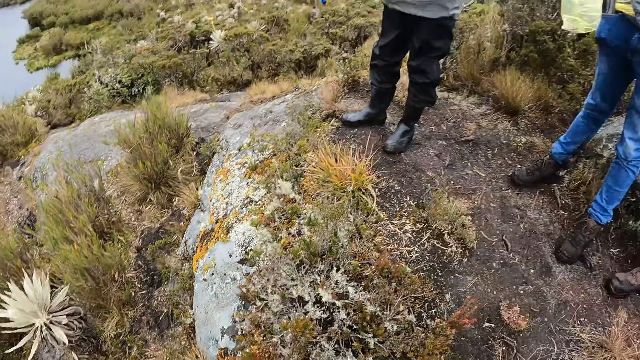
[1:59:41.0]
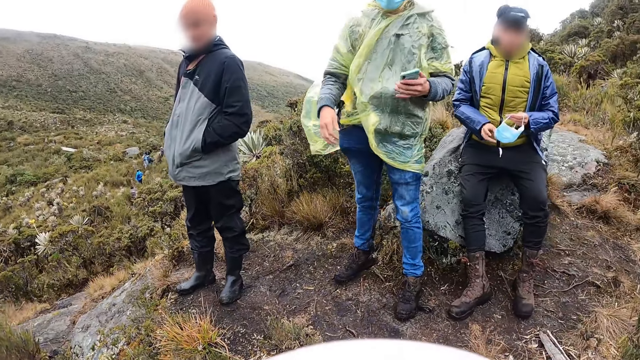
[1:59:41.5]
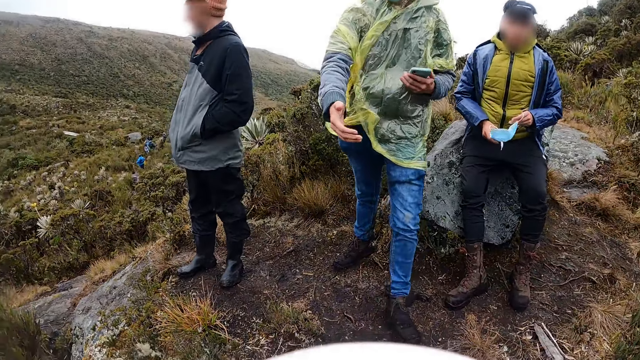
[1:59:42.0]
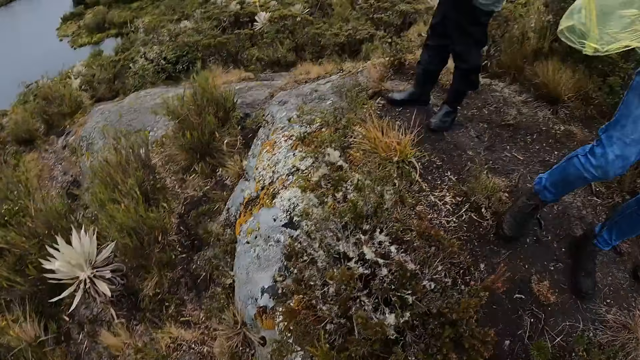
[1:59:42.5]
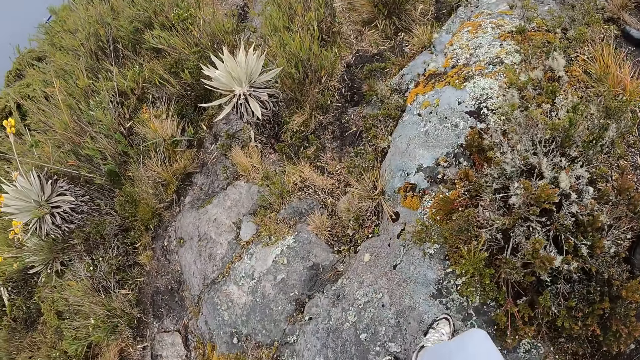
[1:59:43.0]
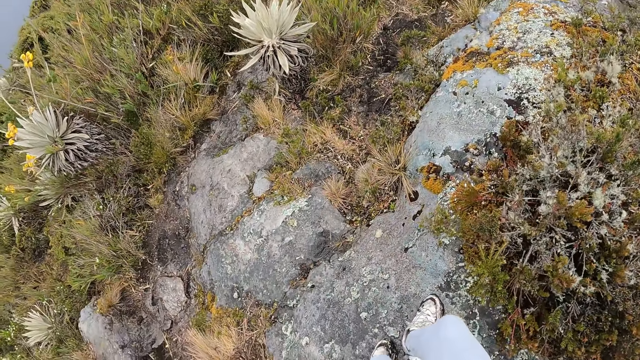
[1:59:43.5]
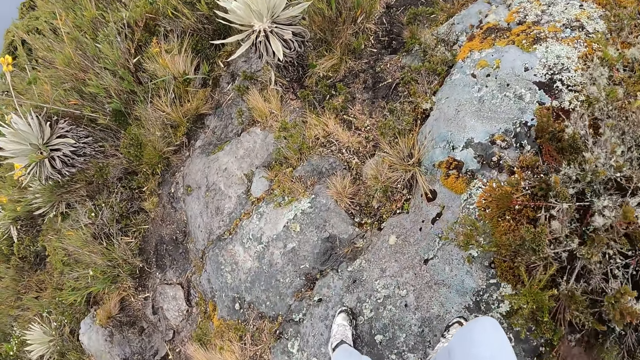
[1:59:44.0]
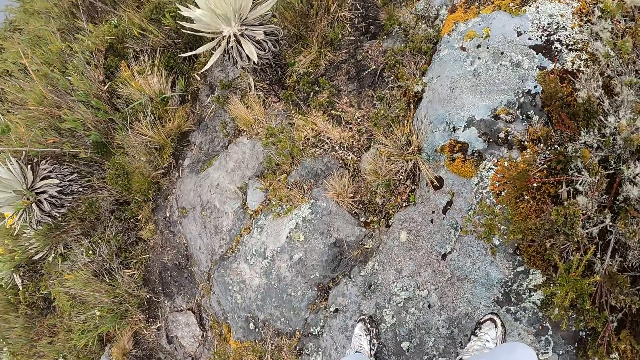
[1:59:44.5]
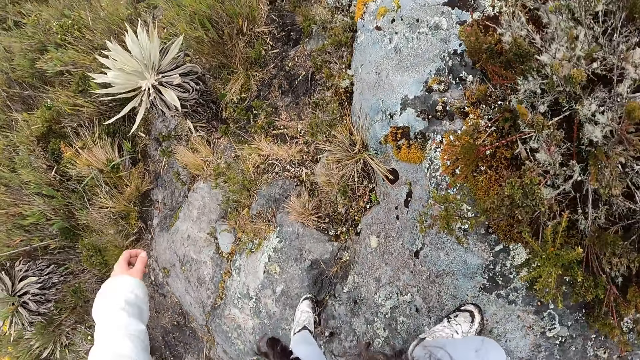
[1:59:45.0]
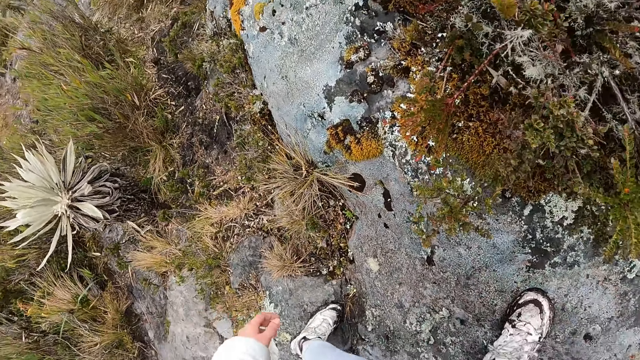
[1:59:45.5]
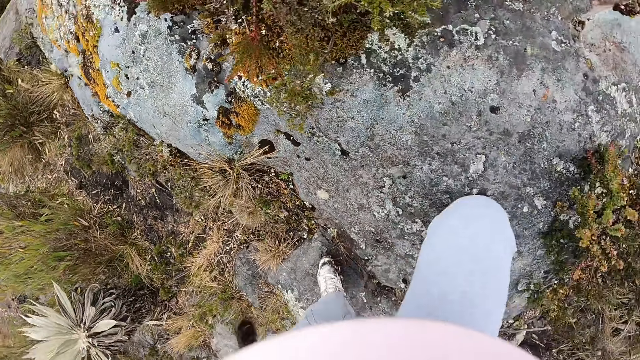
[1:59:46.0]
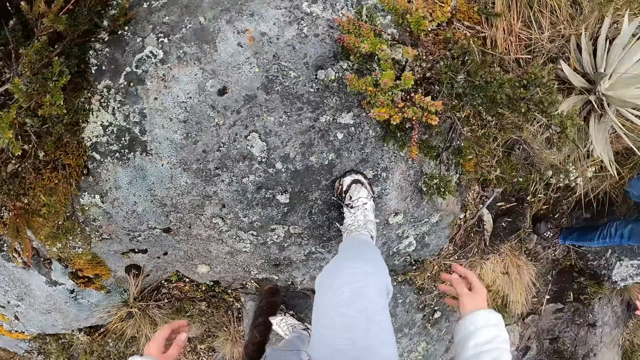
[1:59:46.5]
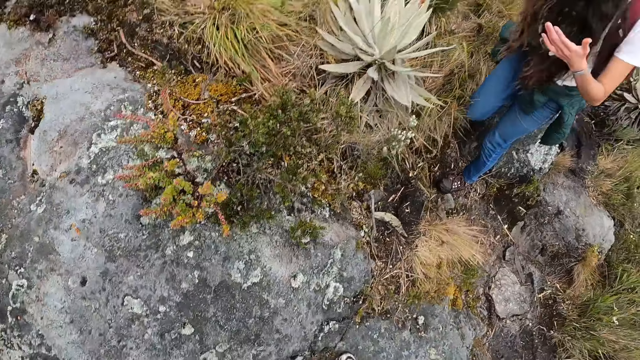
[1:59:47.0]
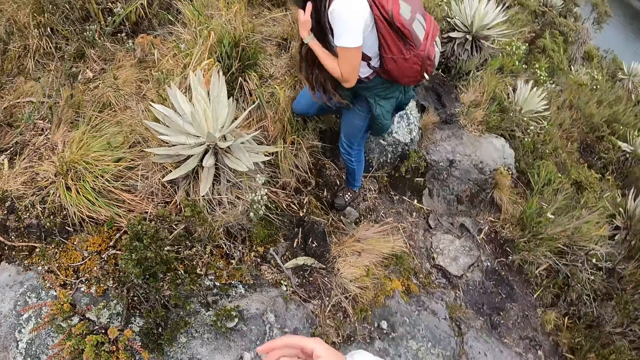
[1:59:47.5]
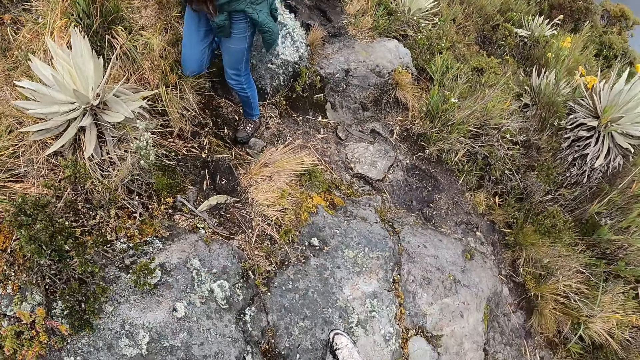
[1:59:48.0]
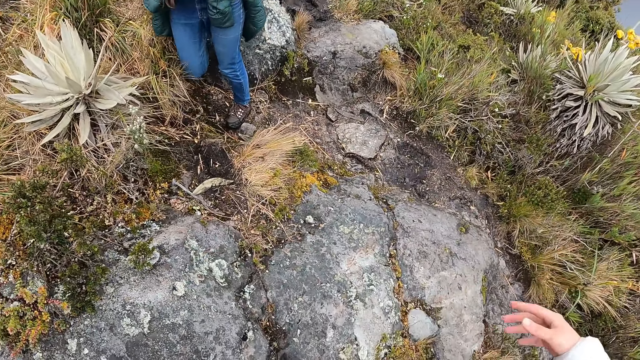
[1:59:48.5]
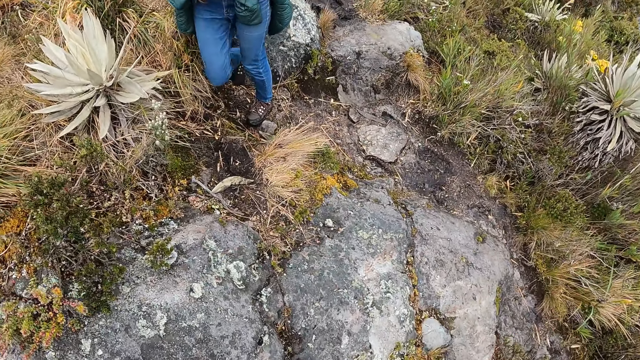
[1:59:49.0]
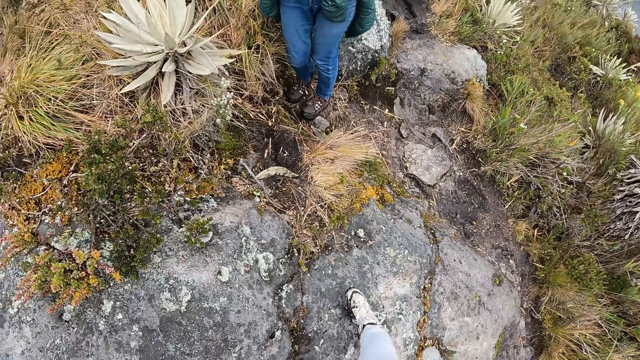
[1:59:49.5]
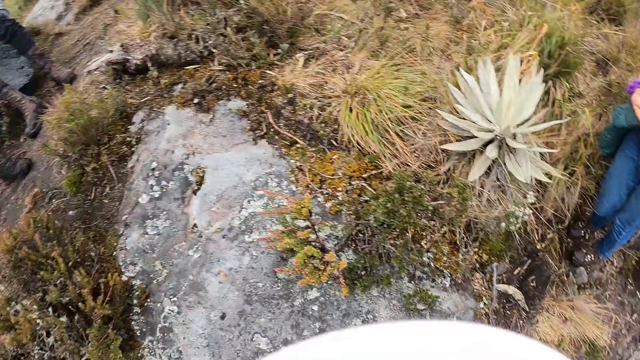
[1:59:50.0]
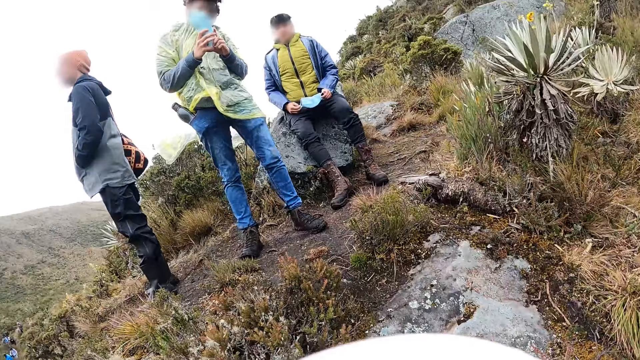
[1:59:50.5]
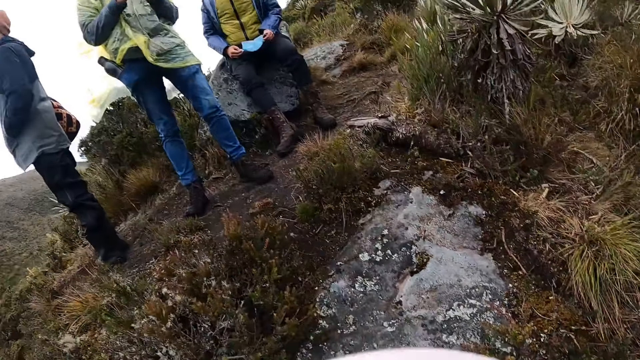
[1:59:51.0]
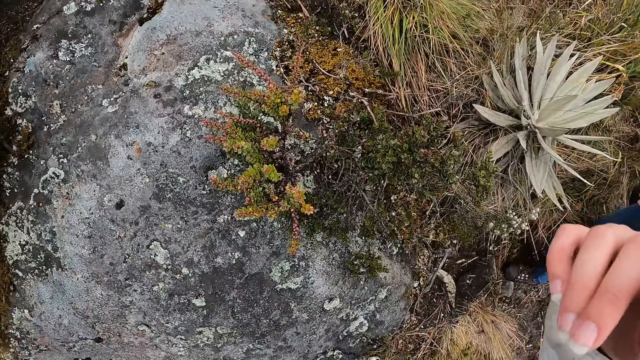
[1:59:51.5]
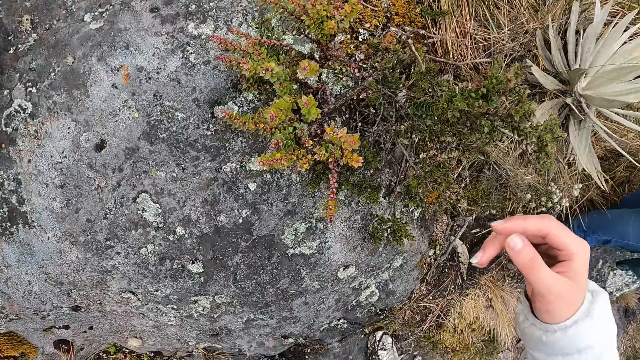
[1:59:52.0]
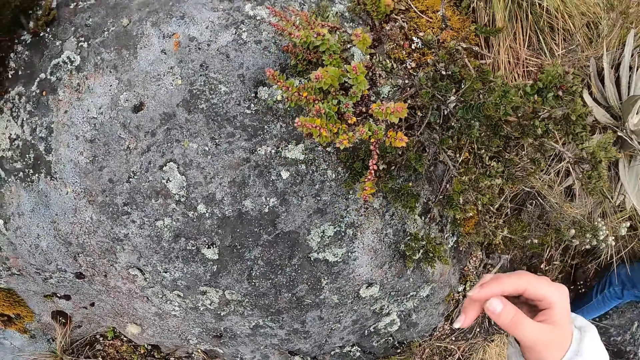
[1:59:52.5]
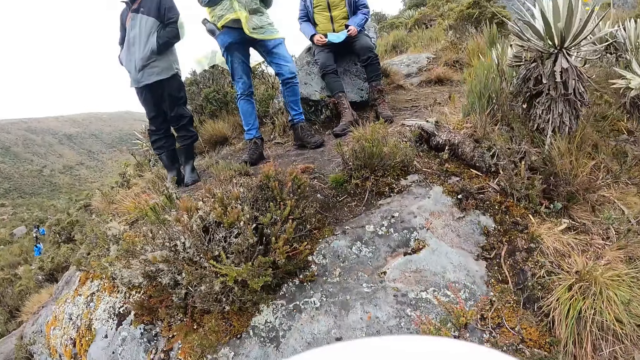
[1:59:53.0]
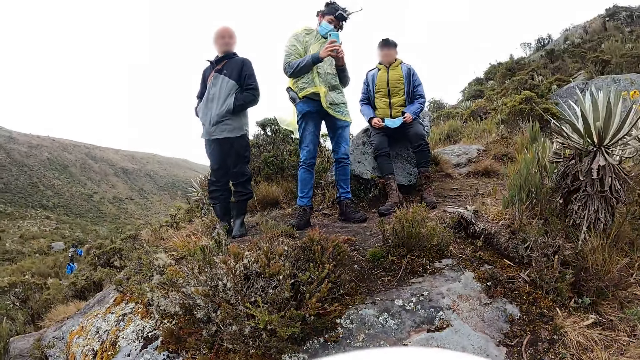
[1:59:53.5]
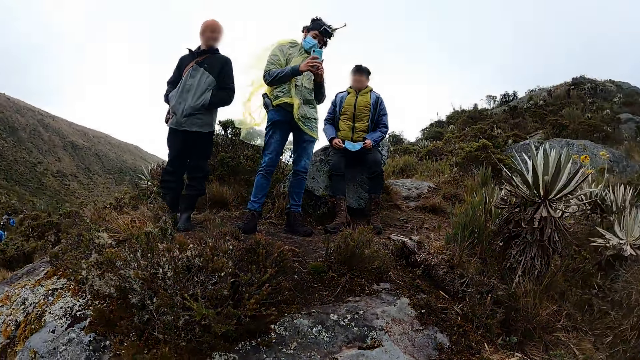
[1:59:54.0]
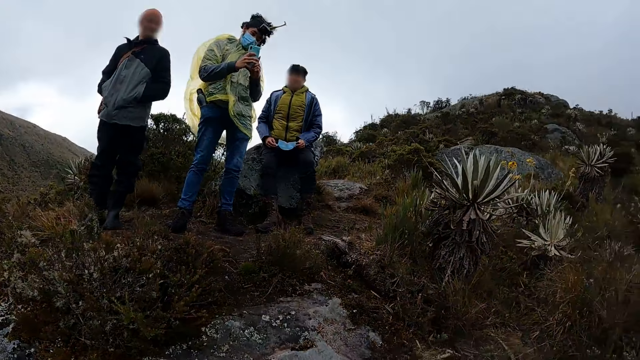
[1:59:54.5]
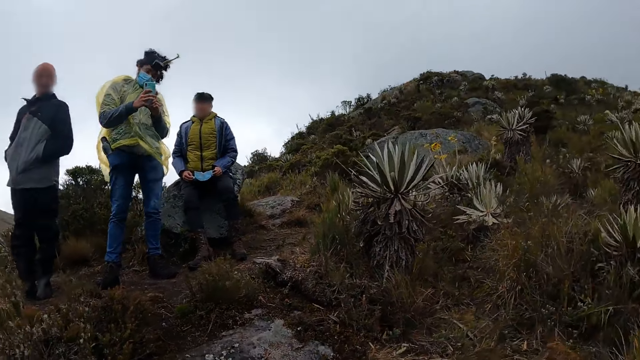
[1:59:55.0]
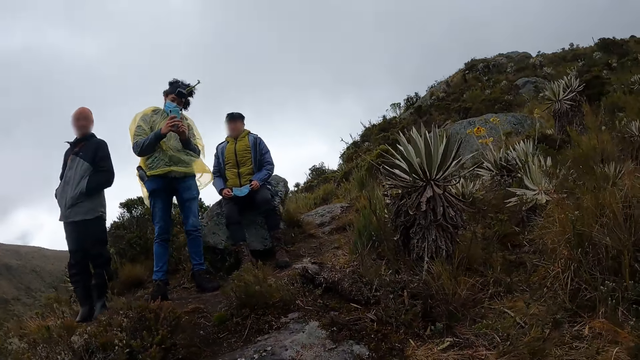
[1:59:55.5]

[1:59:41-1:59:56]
The camera wearer looks around. A man holds the facemask with both hands. The camera wearer holds another man's right hand with her right hand. The other man pulls the camera wearer. The camera wearer walks on the mountain. She looks around. The other man operates the phone with both hands. The camera wearer moves a hand. A person sits on the stone.

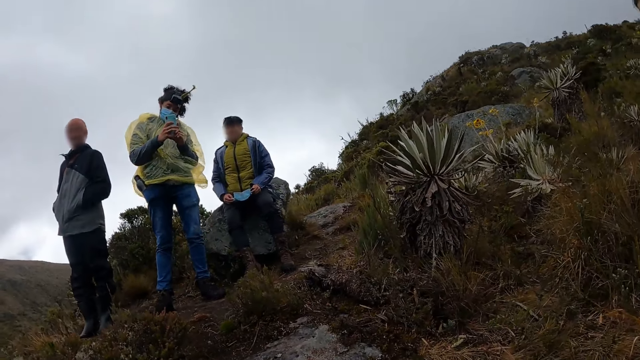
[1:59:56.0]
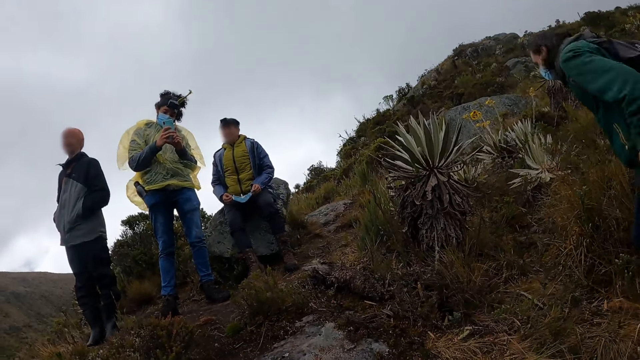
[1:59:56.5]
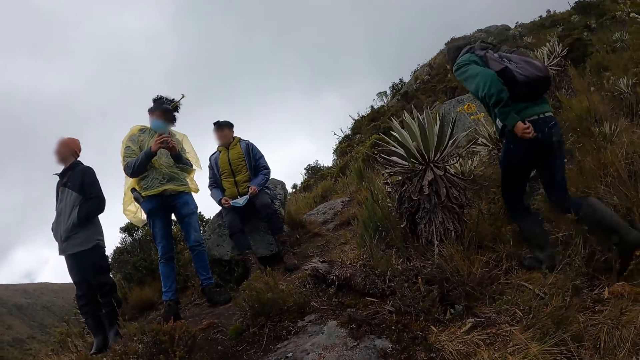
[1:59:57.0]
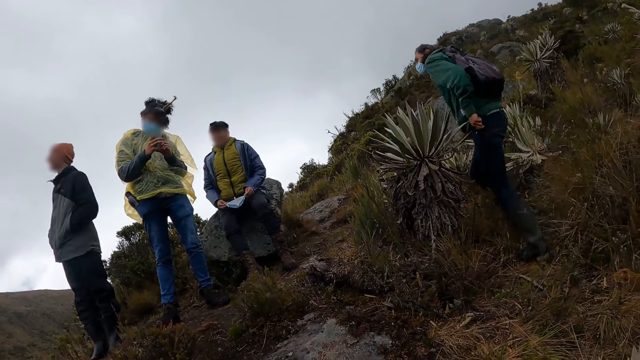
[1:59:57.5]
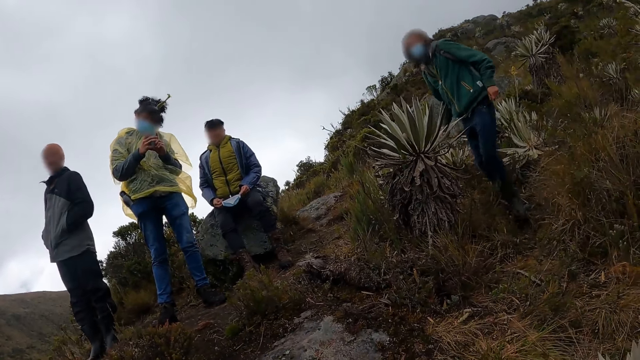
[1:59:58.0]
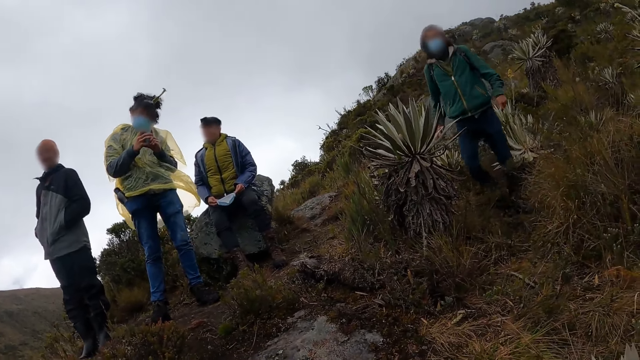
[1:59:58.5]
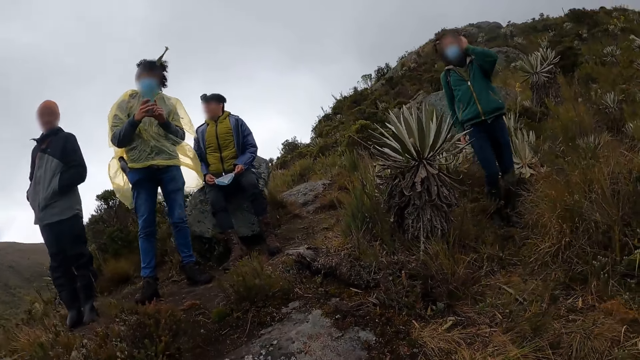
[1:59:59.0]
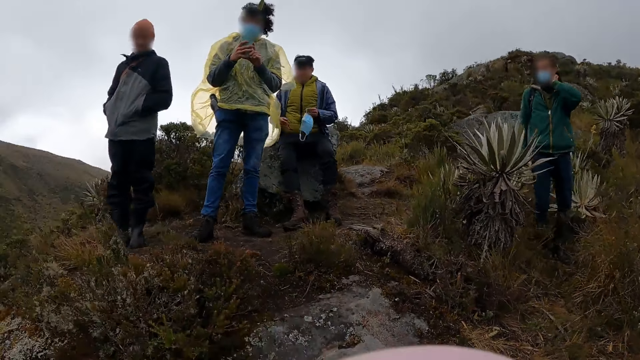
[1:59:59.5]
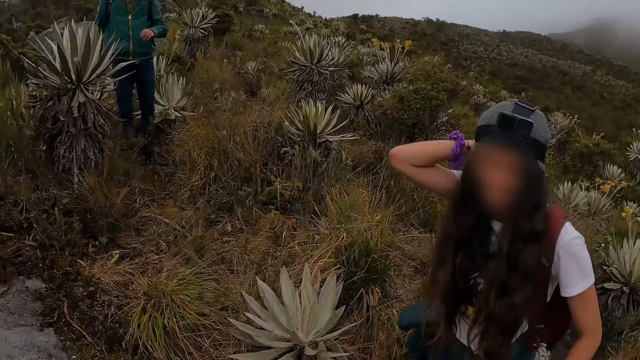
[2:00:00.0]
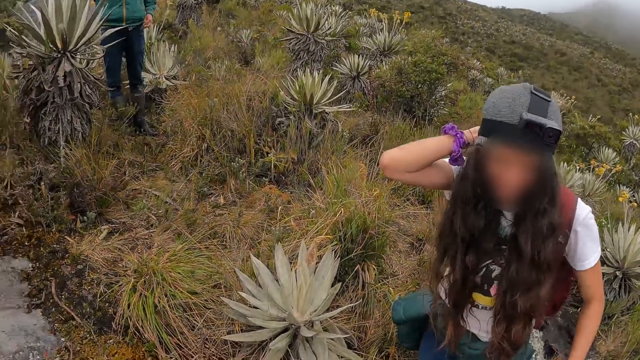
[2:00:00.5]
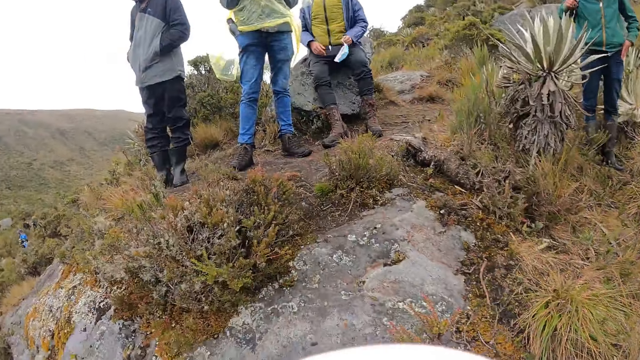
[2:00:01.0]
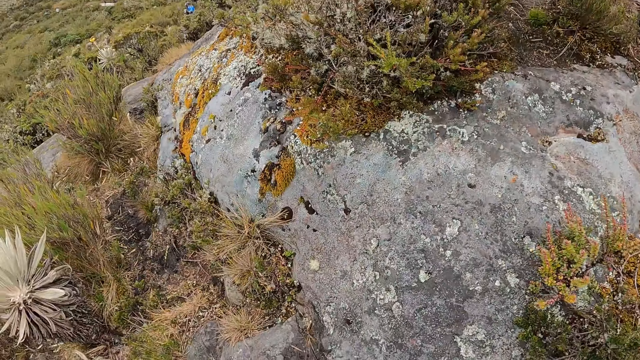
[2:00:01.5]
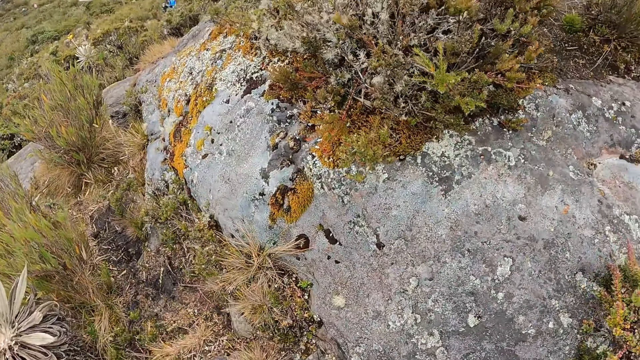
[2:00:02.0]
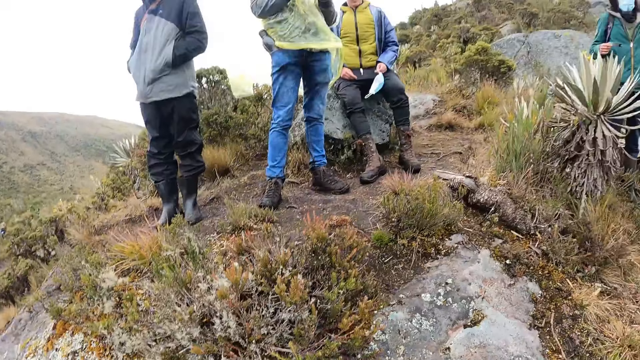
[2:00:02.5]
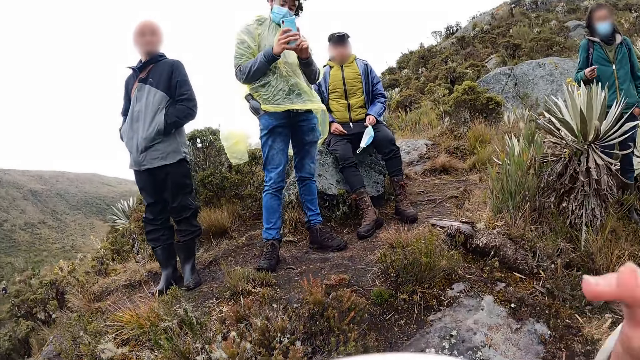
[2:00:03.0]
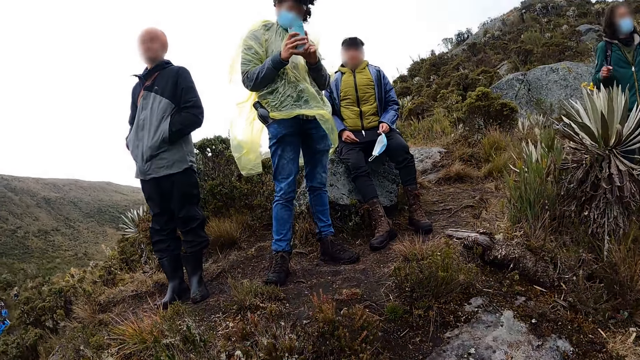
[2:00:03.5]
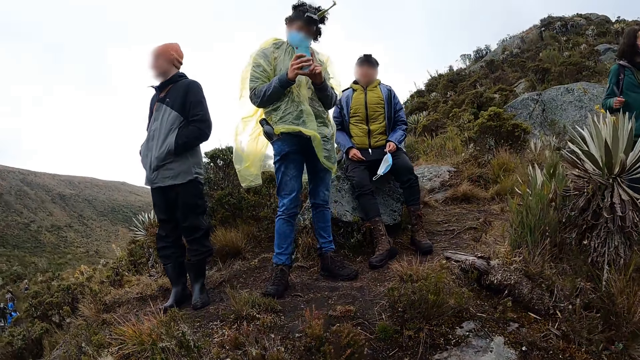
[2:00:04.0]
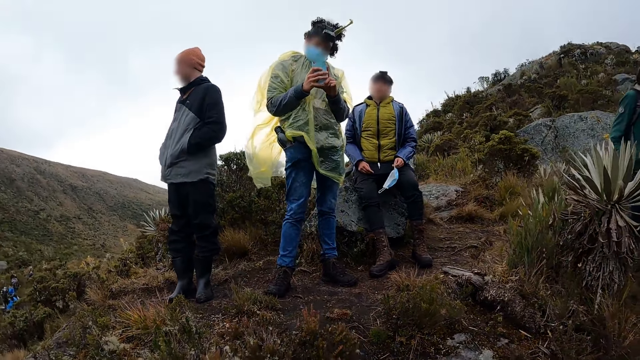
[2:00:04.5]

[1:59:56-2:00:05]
A person touches her hair. A man holds the facemask with his left hand. The camera wearer looks around. They move a hand.
